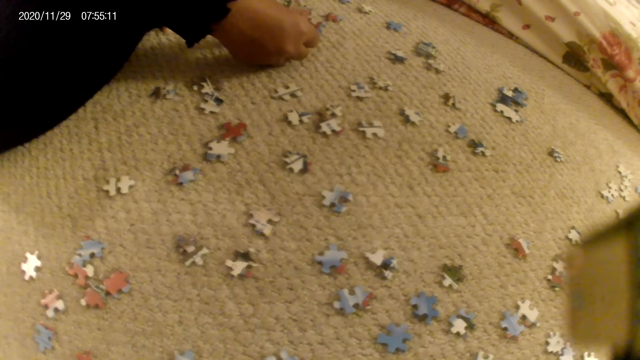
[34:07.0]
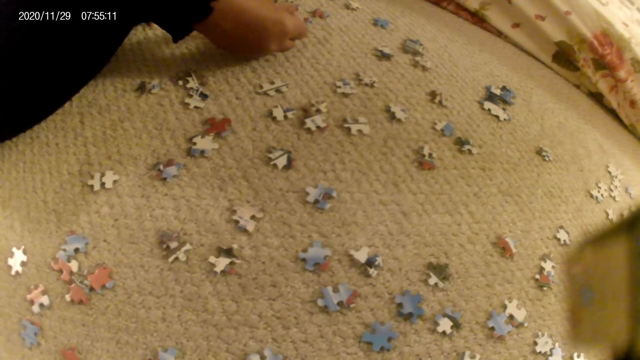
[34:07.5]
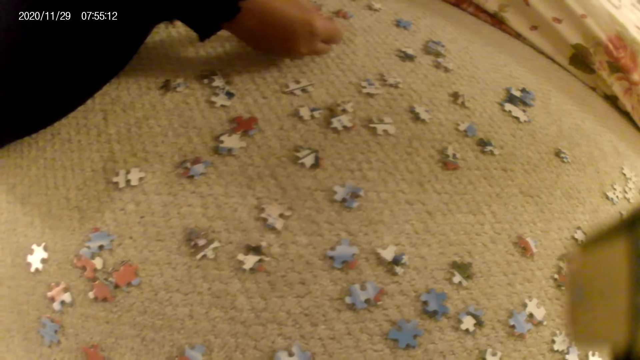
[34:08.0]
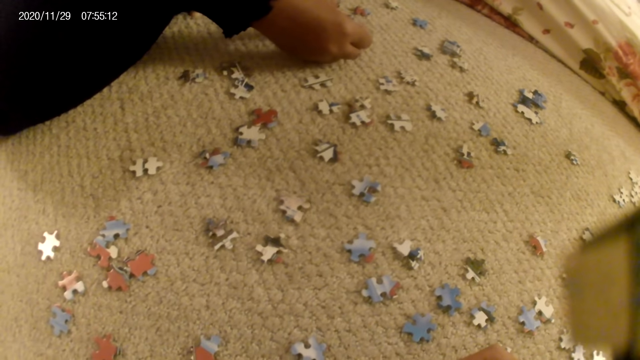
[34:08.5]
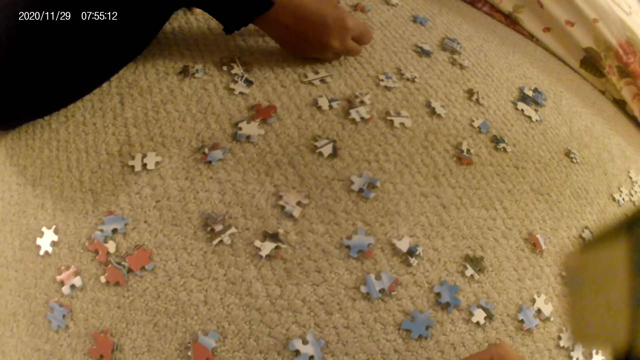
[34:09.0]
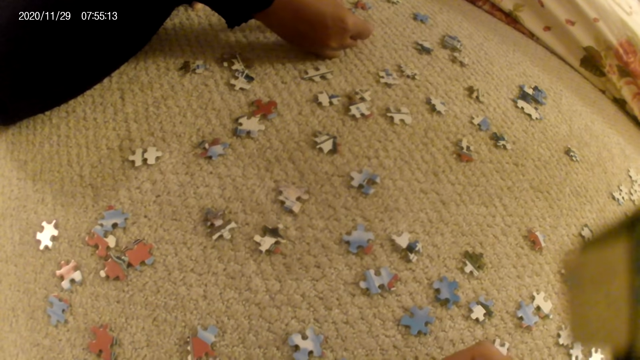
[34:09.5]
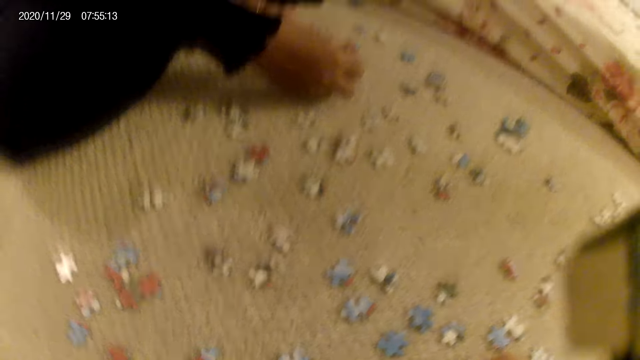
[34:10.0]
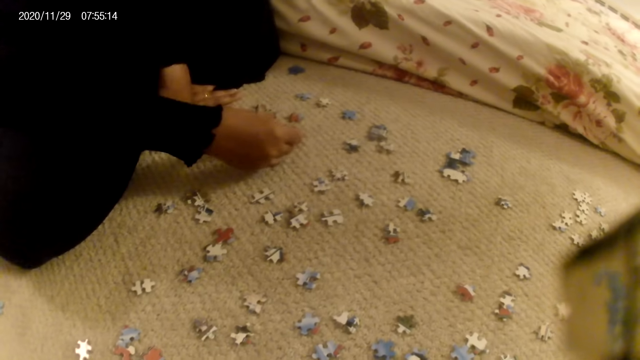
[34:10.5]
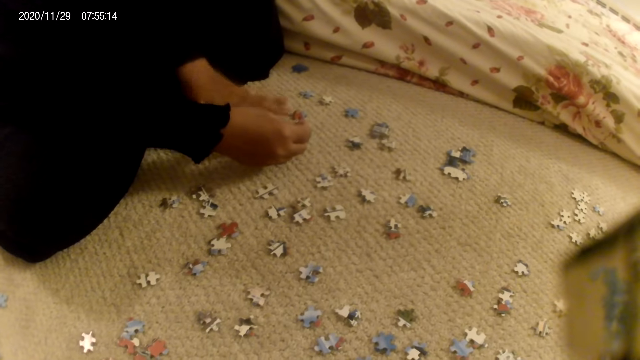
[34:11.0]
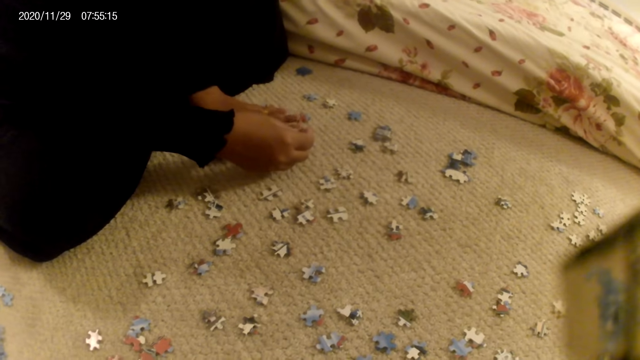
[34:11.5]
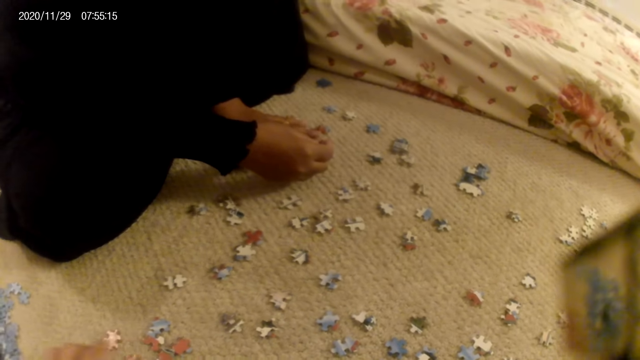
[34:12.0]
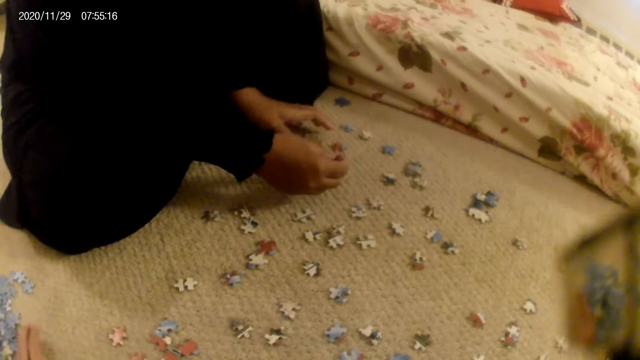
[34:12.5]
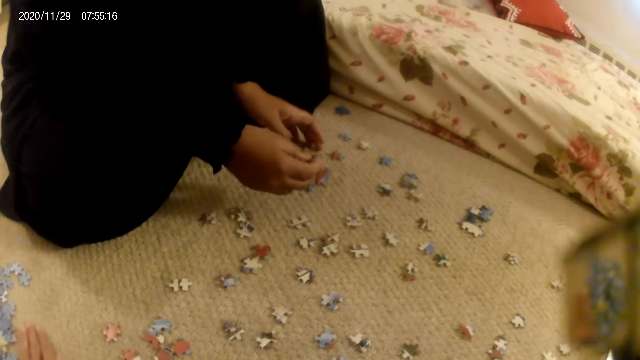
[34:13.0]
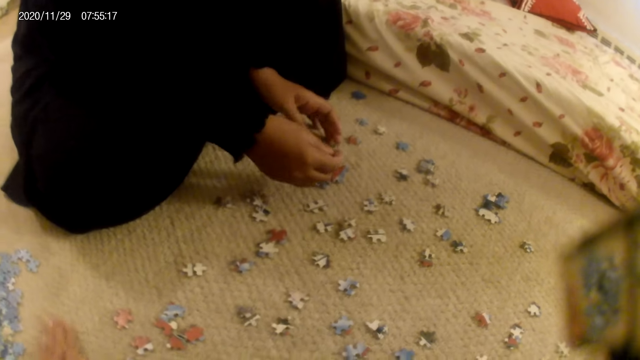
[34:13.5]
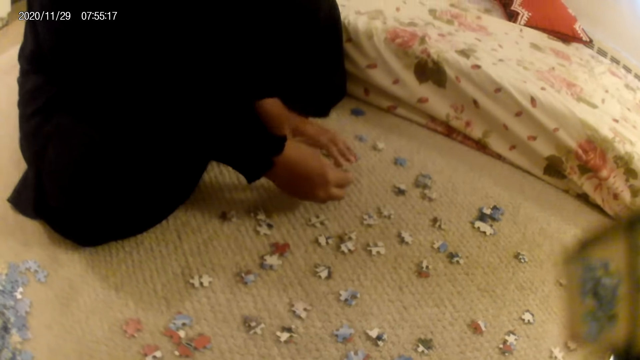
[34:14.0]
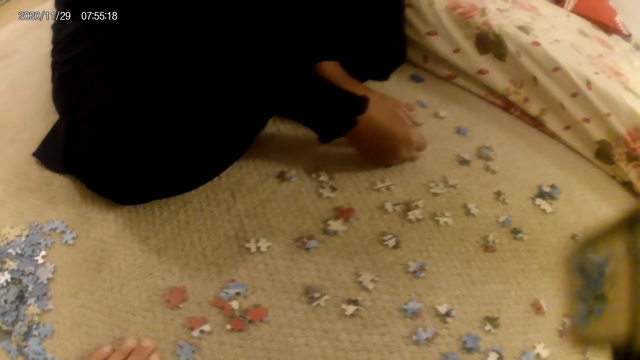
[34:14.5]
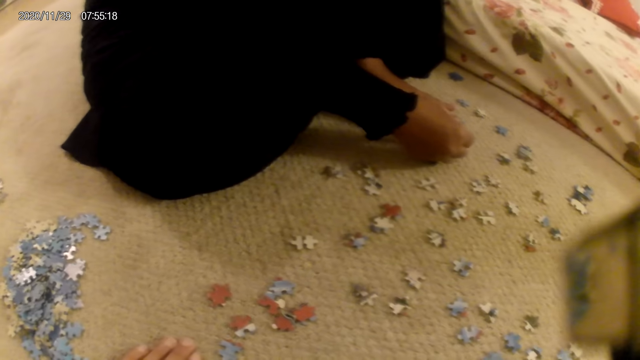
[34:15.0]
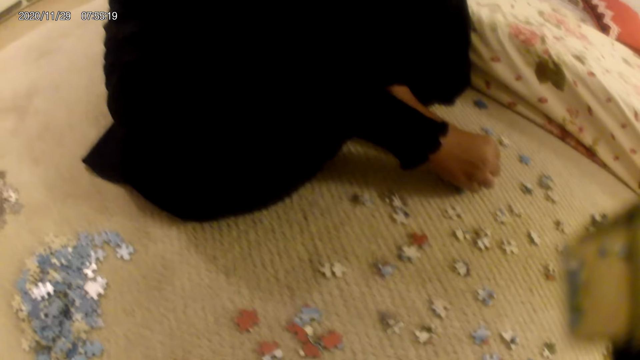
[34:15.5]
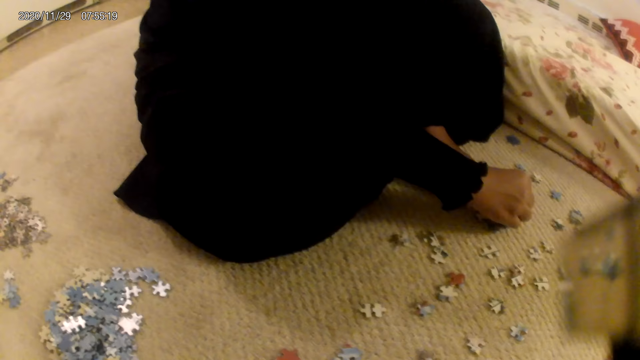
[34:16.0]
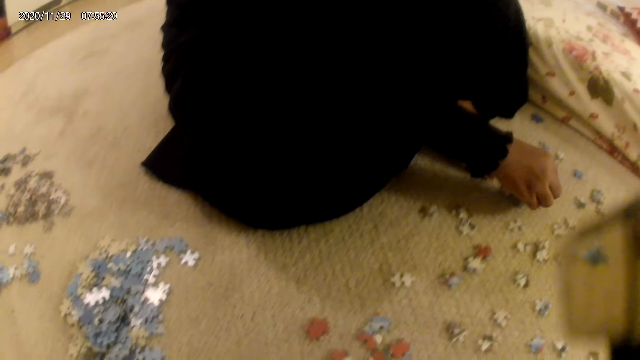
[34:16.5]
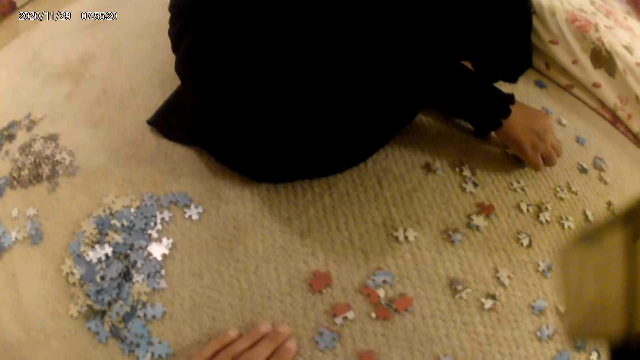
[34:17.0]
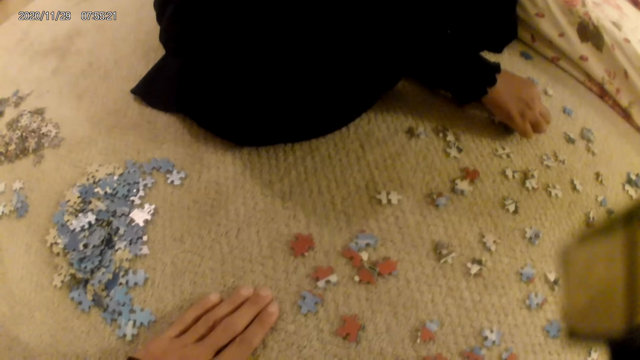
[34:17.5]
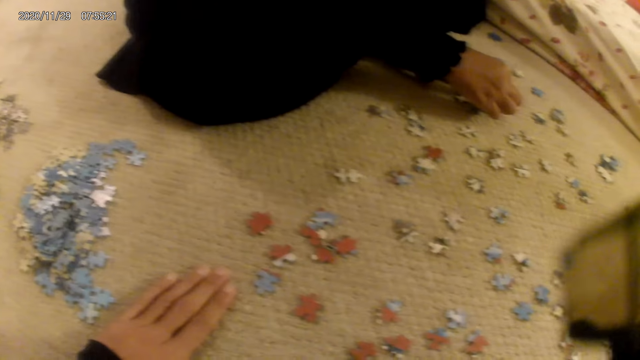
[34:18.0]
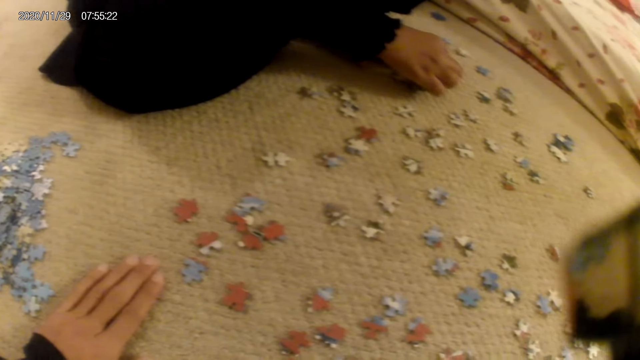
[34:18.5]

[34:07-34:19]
A lady places a hand on the puzzle structure. The lady moves the puzzle structure. The lady places a hand on the puzzle structure. The lady fits a puzzle piece in the puzzle structure.

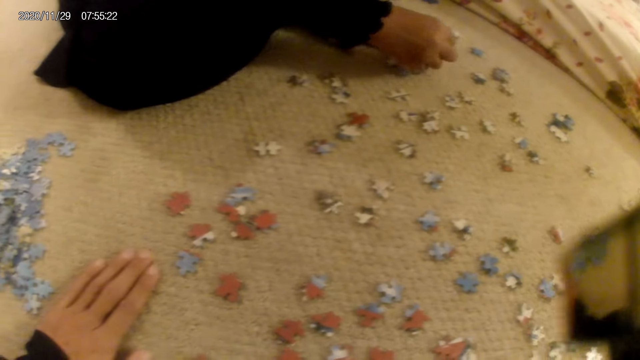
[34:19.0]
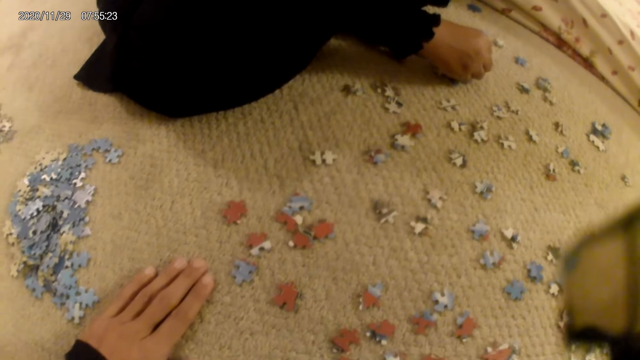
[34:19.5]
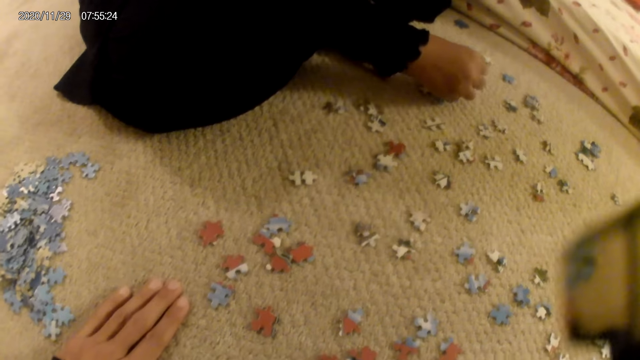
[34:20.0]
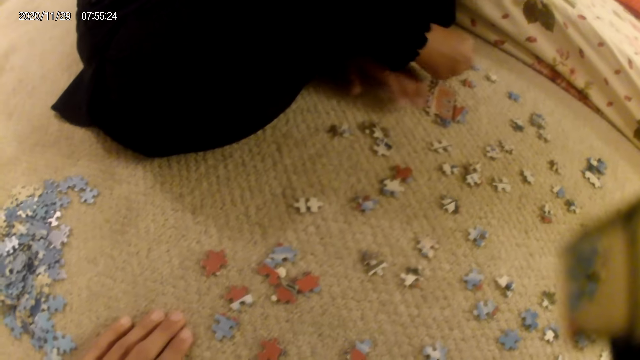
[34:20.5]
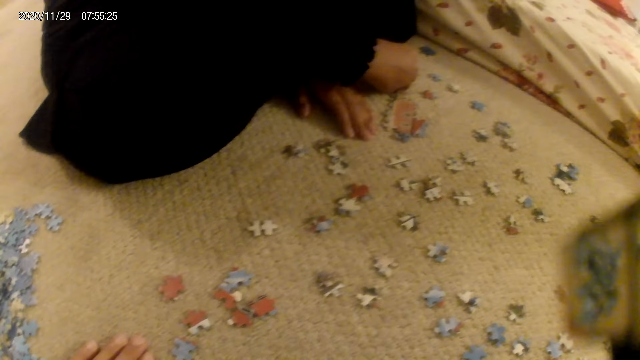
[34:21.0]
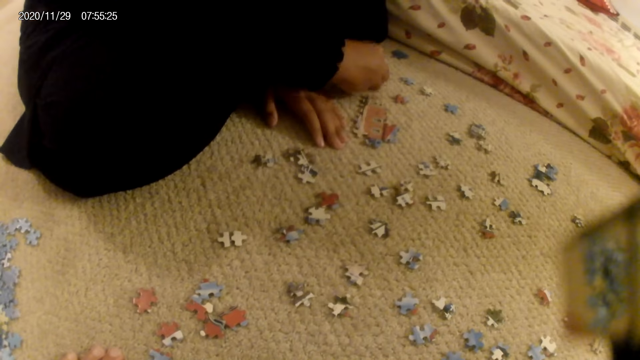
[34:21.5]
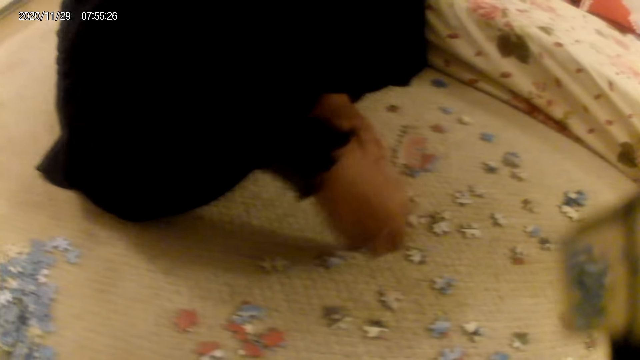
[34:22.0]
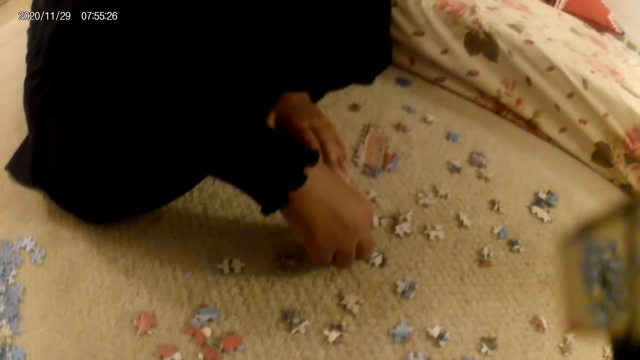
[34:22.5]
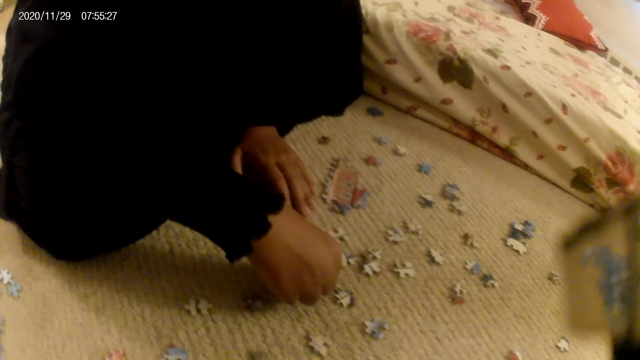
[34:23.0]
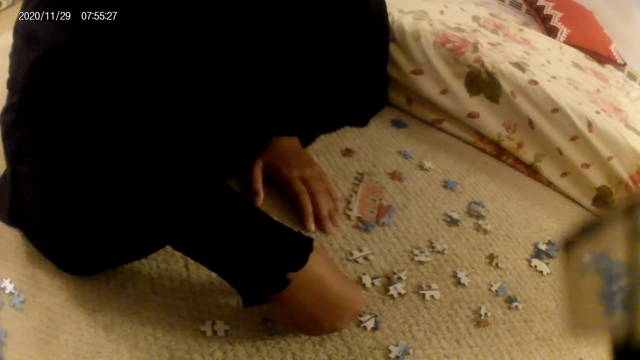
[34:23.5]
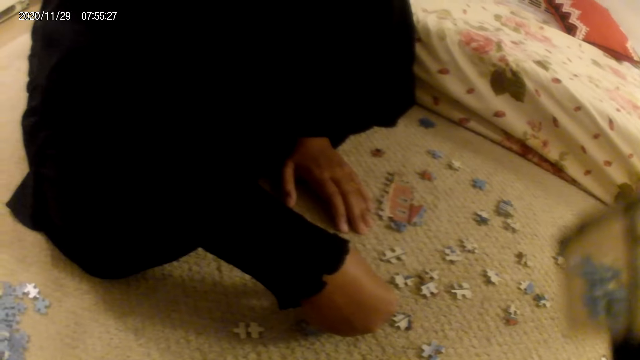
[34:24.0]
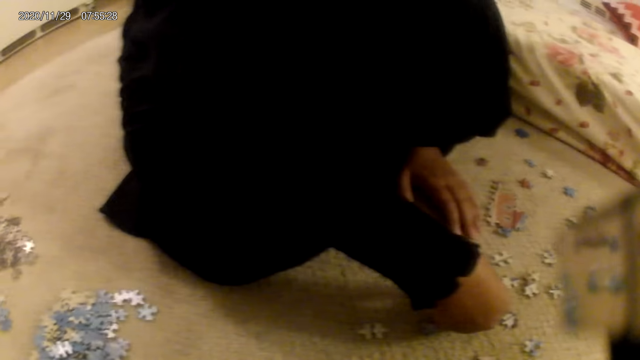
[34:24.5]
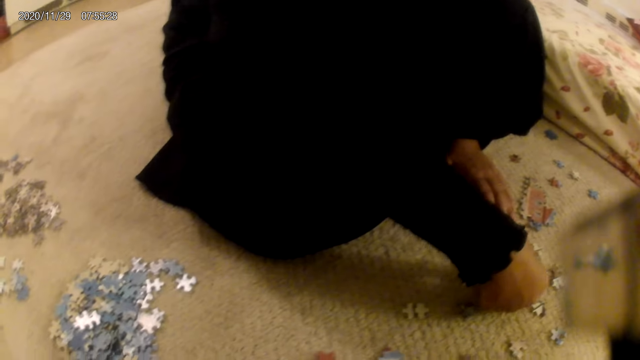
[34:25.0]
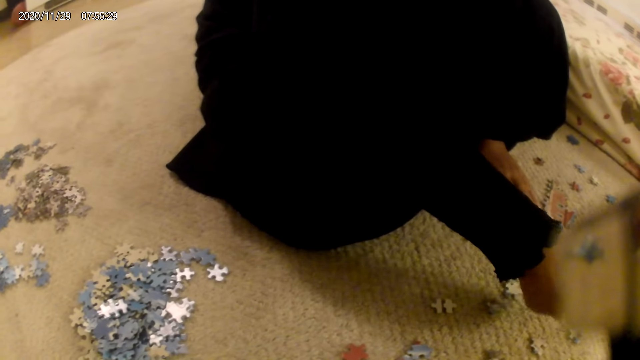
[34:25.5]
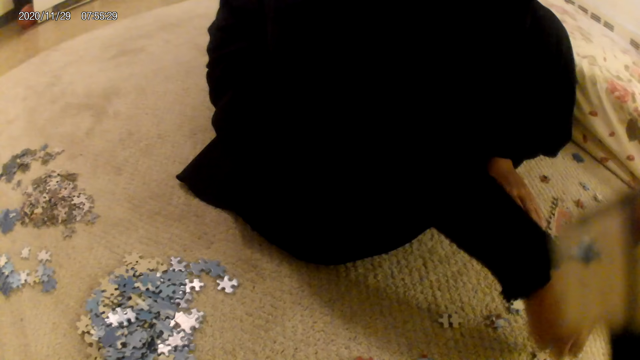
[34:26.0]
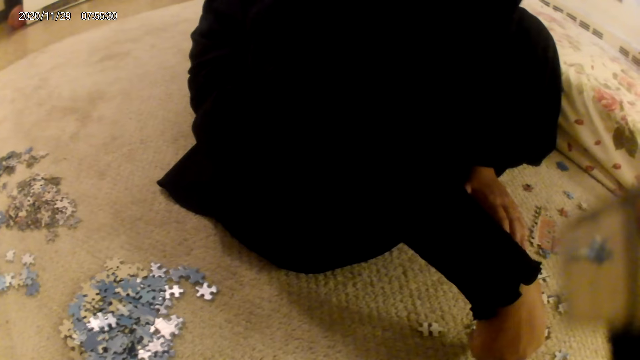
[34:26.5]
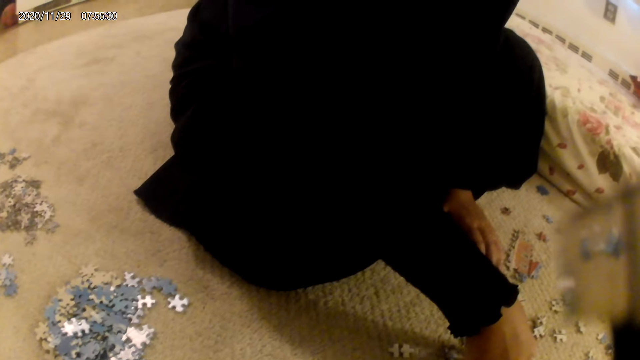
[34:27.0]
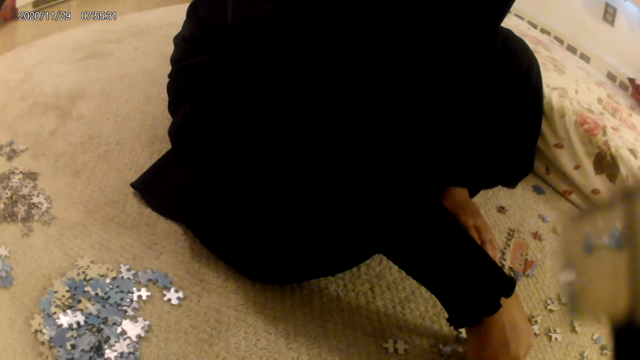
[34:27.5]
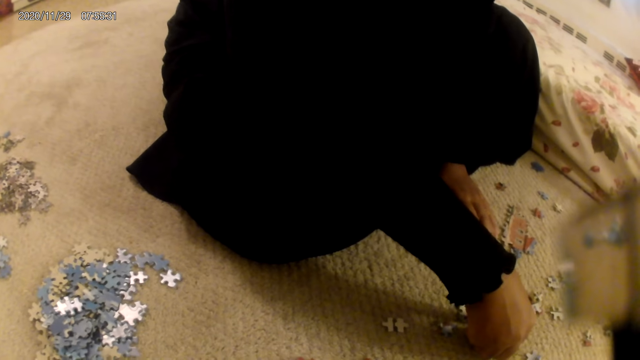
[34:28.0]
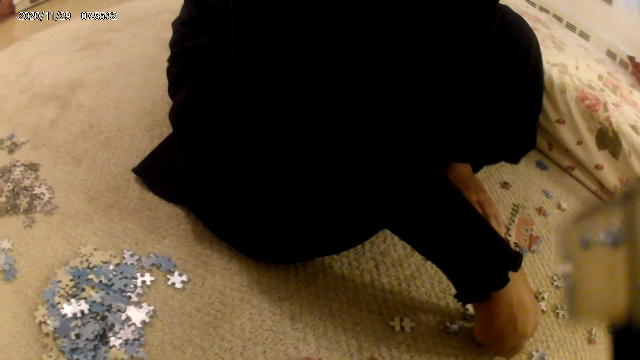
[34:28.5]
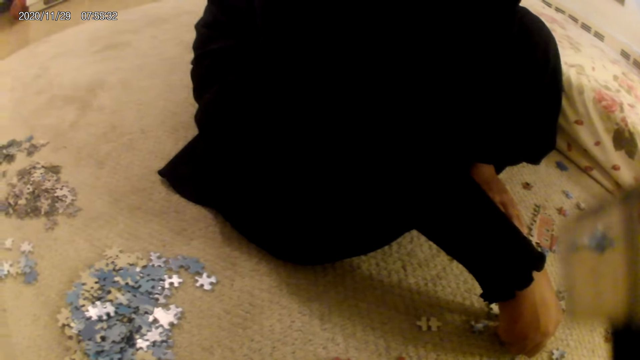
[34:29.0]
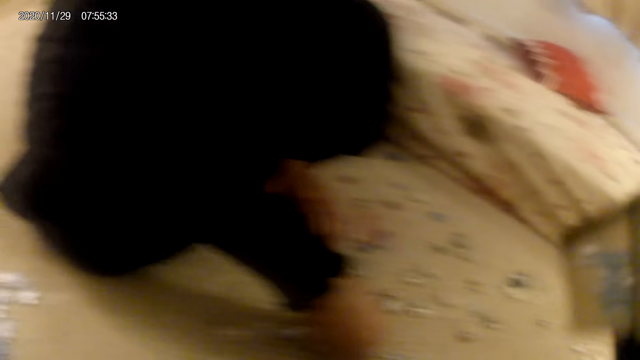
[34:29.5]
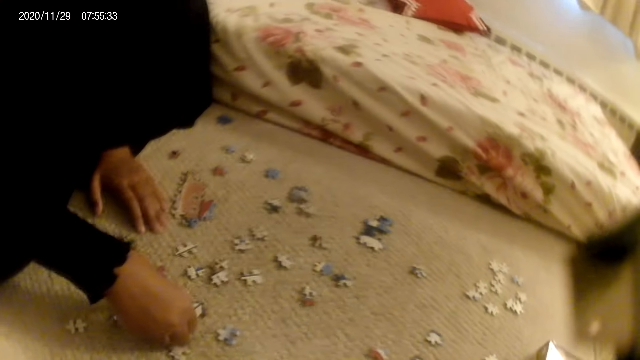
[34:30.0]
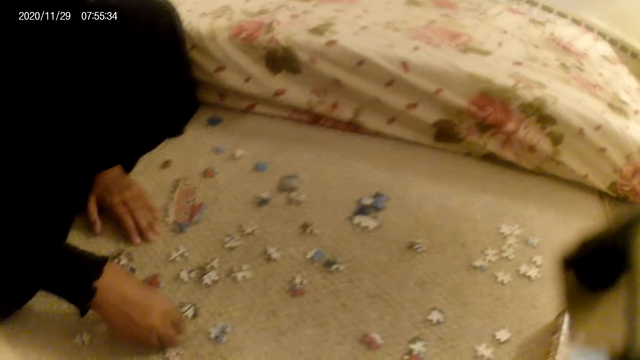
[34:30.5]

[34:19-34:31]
A lady places the puzzle piece on the floor. The lady picks up a puzzle and places the puzzle piece in the puzzle structure. The lady picks up a puzzle piece and fits the puzzle piece in the puzzle structure.
